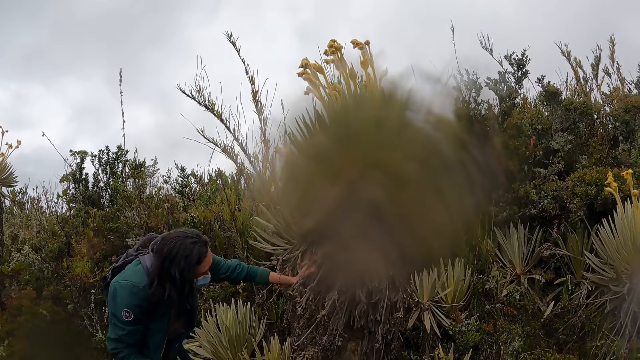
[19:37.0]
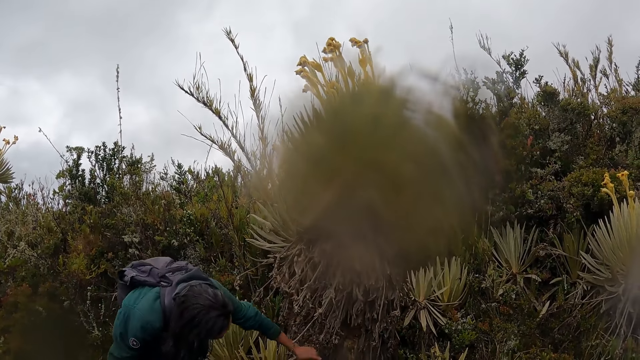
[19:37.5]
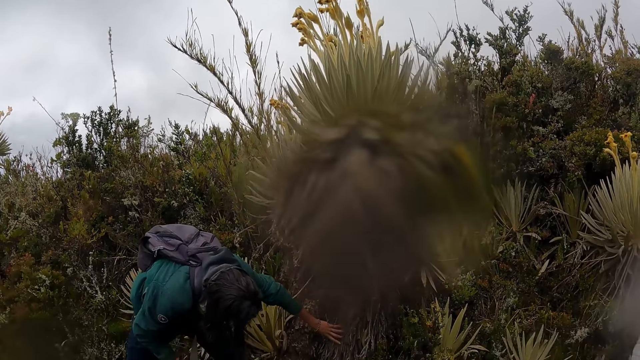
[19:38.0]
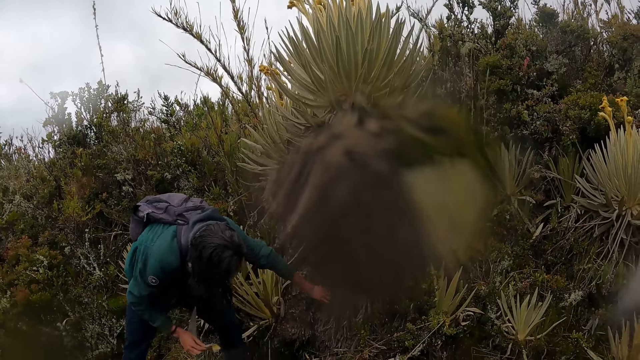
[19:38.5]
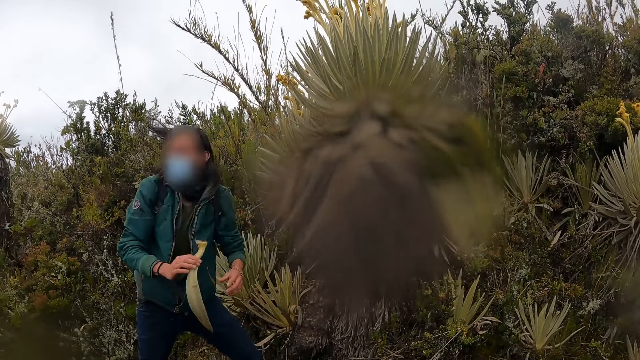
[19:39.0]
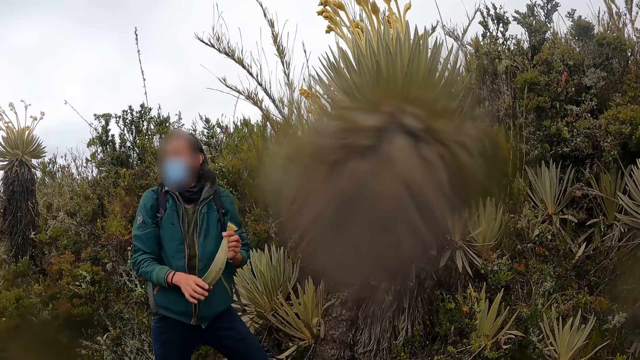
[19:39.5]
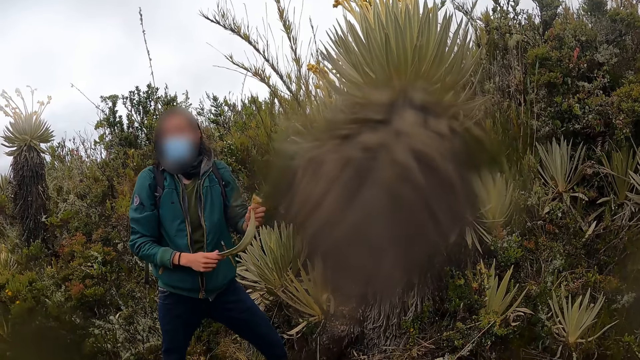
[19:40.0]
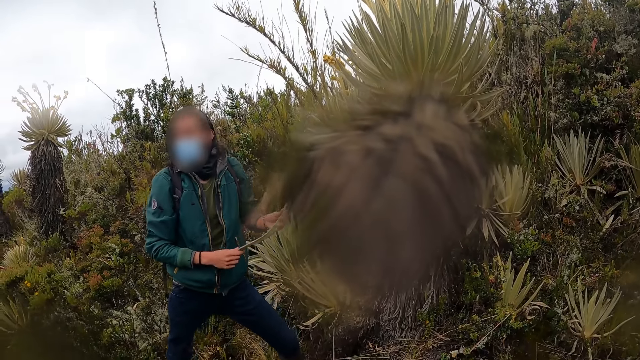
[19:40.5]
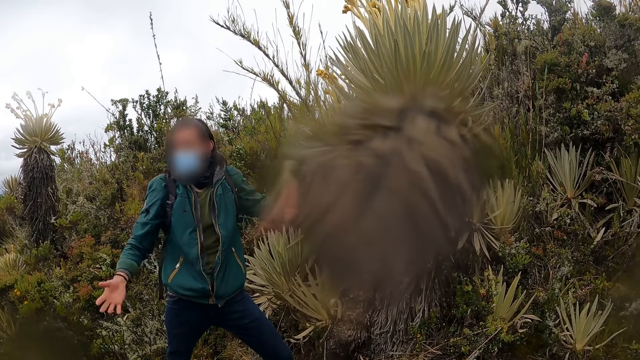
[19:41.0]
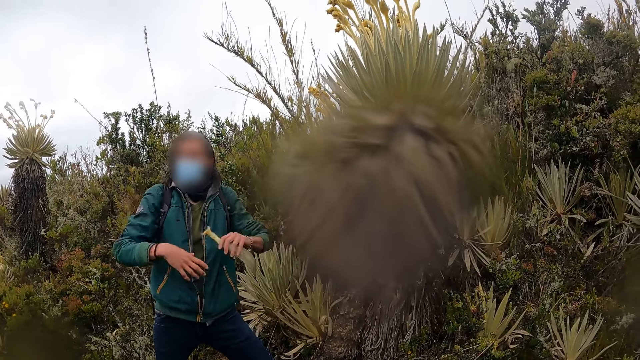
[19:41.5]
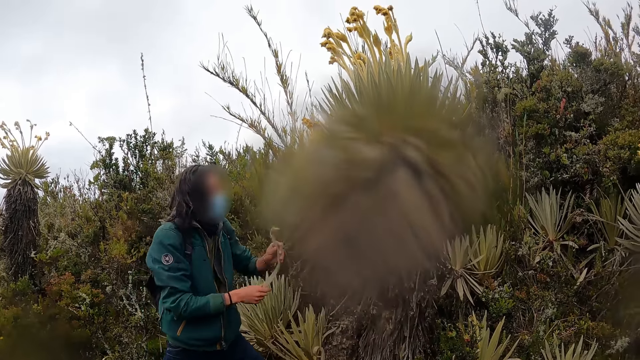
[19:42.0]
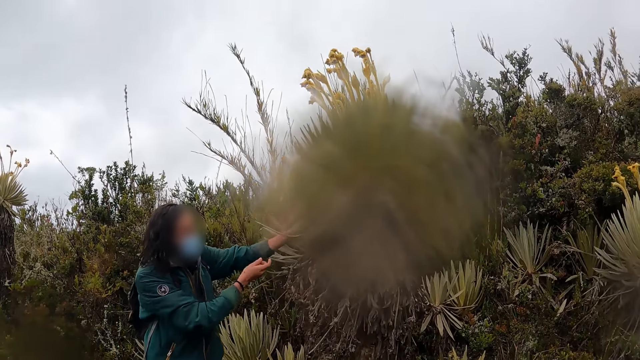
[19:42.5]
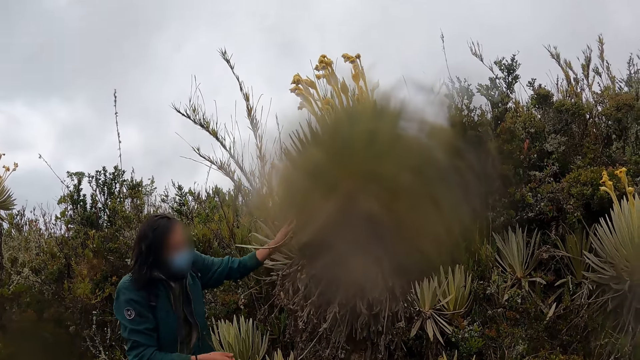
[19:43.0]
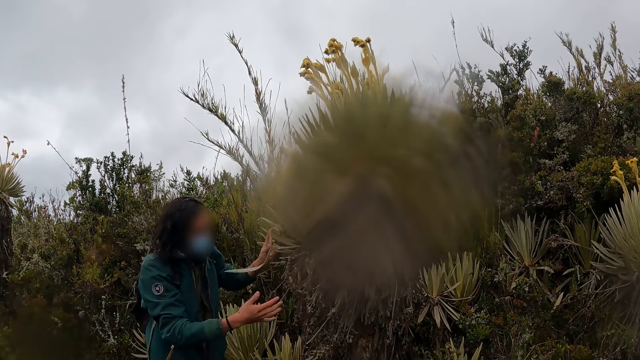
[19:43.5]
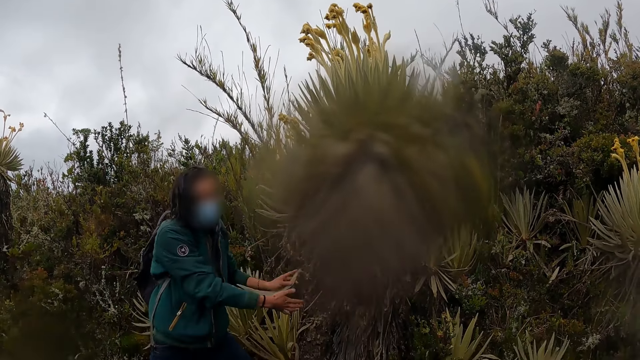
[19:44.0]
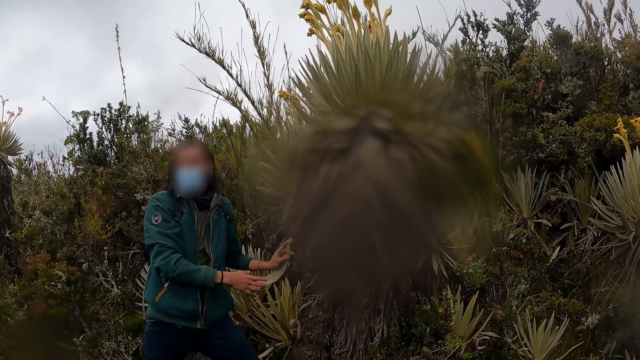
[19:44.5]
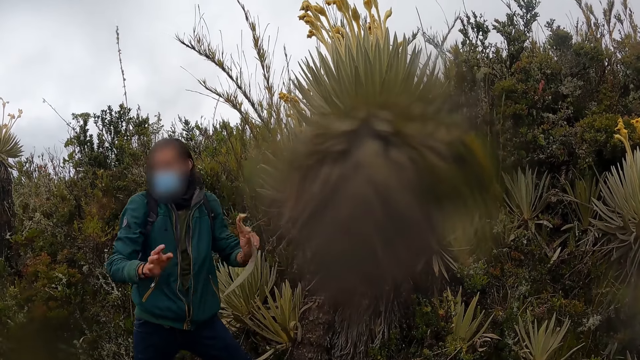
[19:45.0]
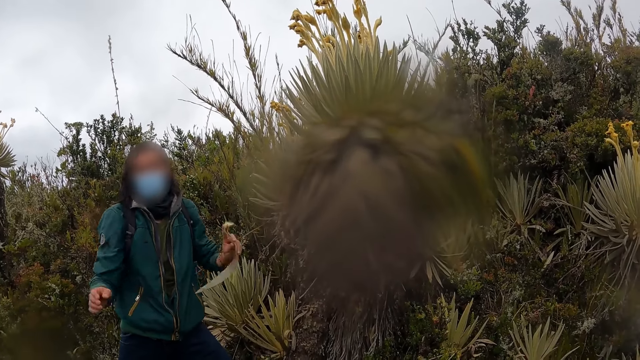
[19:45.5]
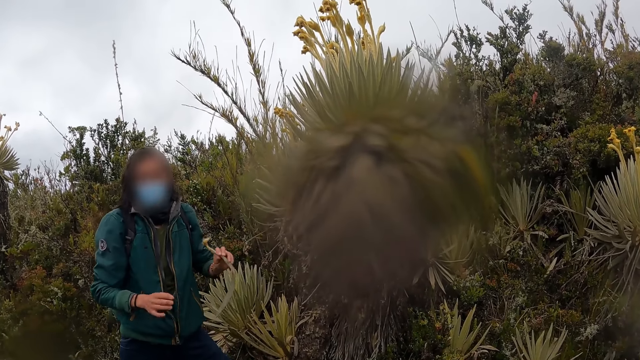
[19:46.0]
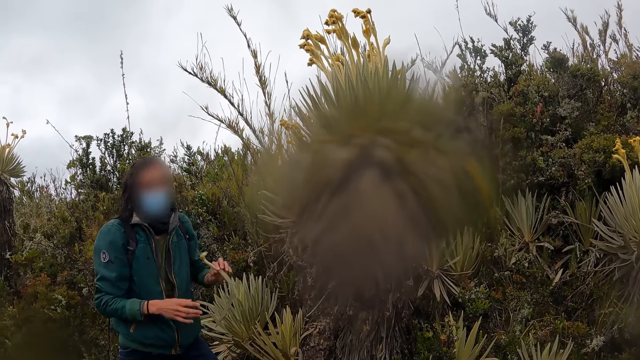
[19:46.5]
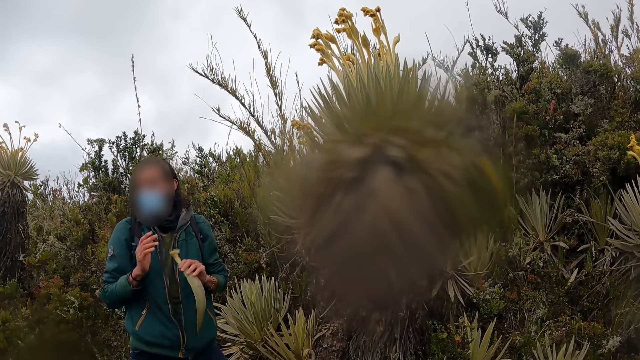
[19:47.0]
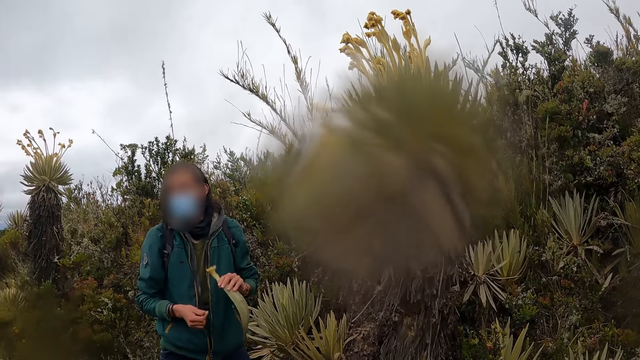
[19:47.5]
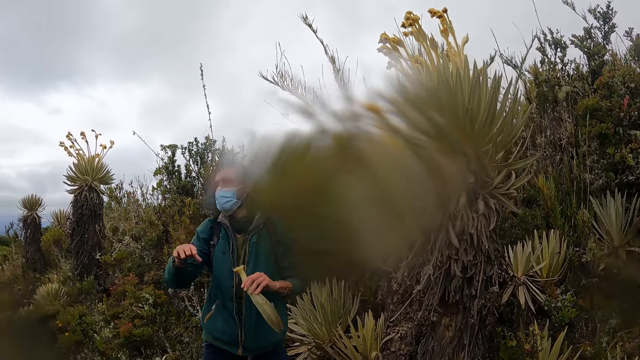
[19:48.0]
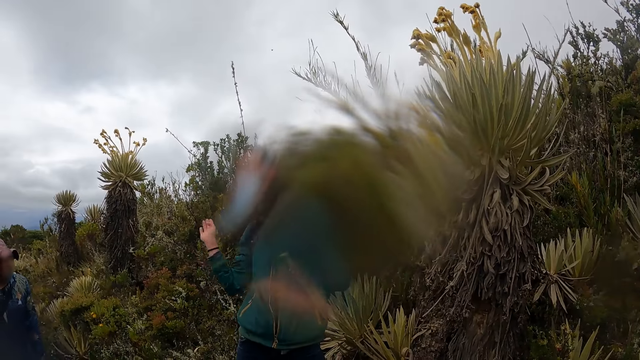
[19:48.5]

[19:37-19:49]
A man speaks.

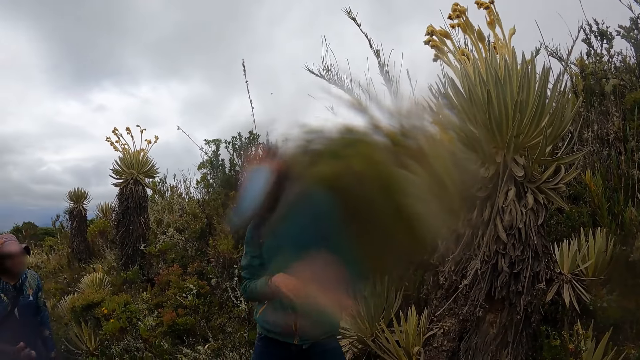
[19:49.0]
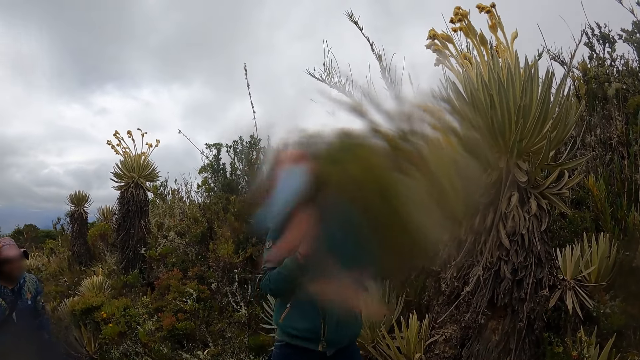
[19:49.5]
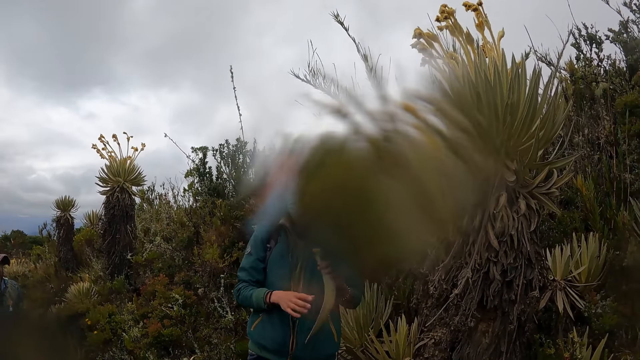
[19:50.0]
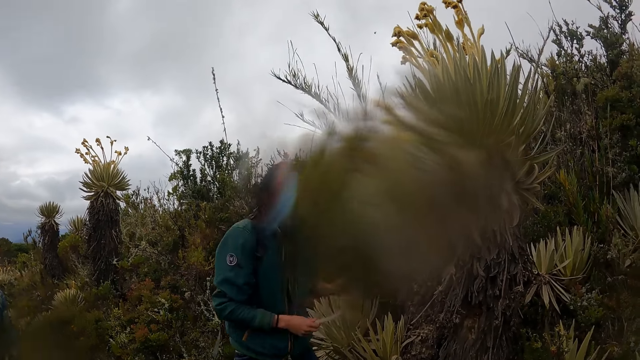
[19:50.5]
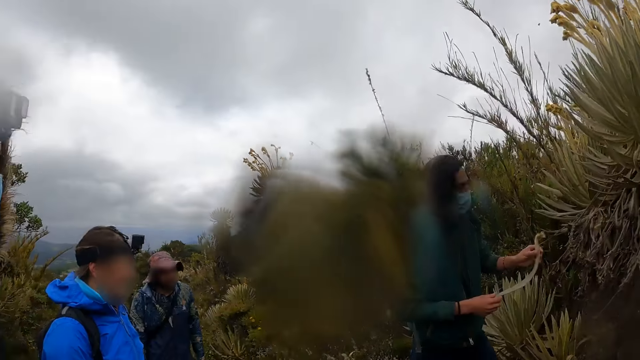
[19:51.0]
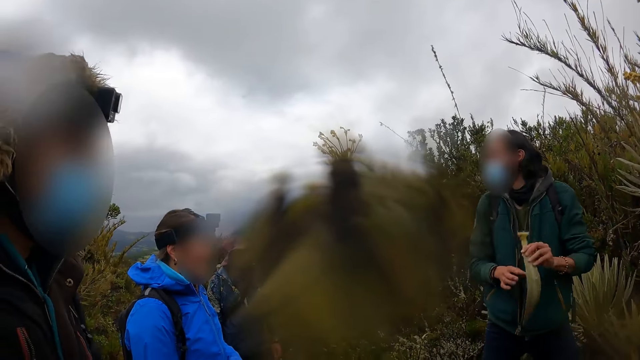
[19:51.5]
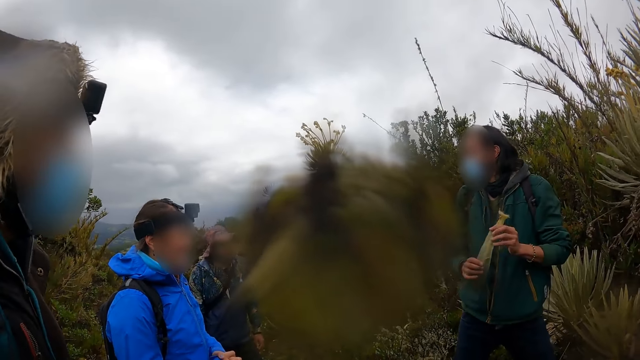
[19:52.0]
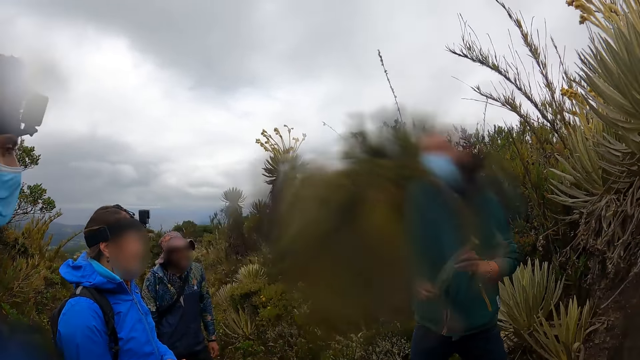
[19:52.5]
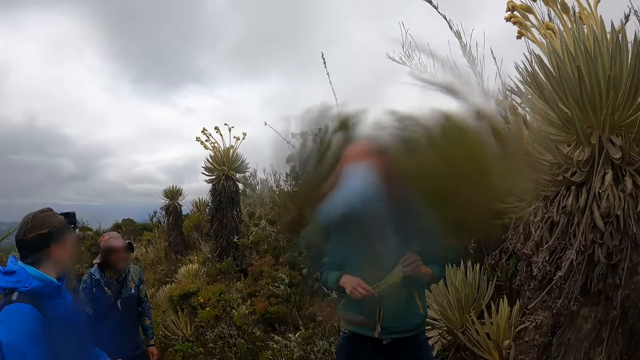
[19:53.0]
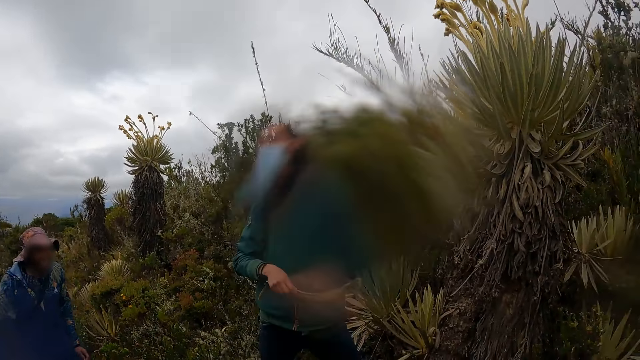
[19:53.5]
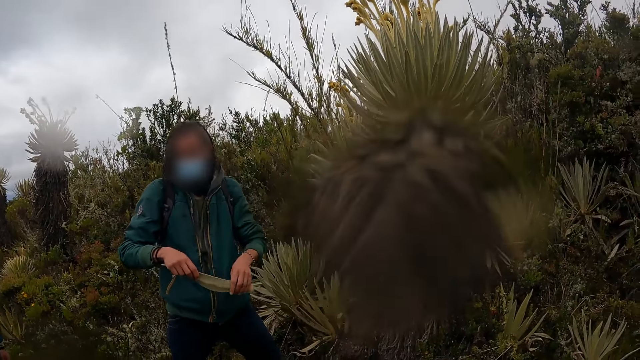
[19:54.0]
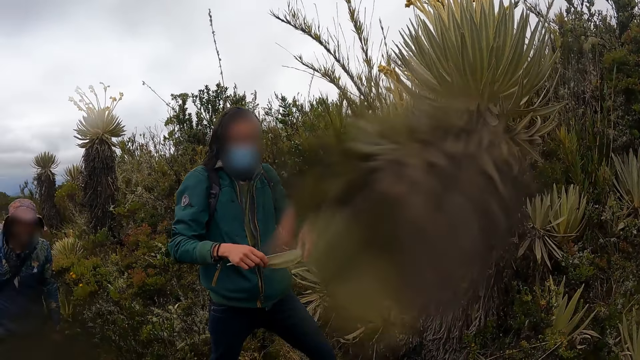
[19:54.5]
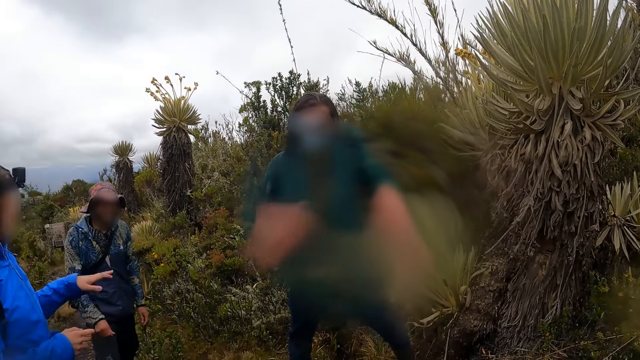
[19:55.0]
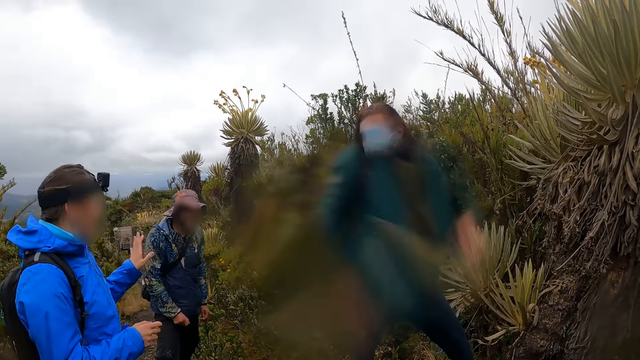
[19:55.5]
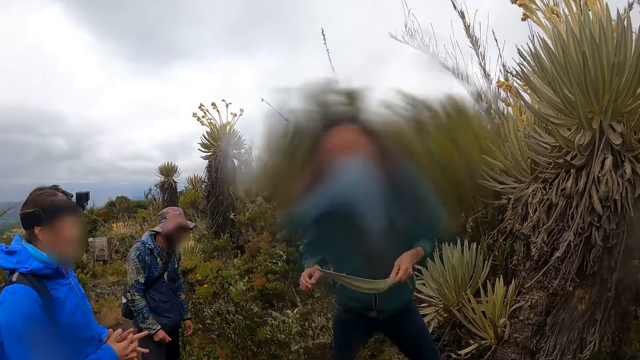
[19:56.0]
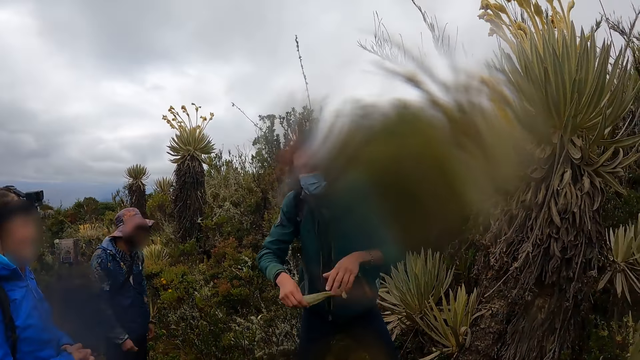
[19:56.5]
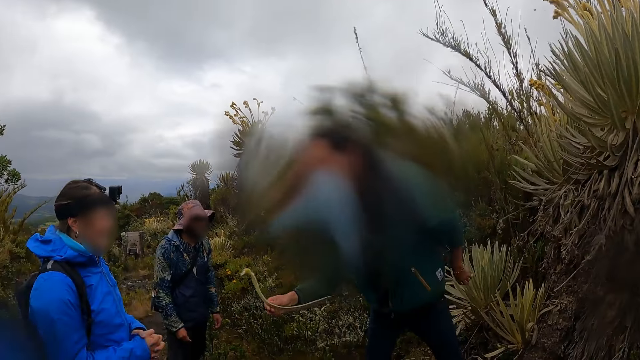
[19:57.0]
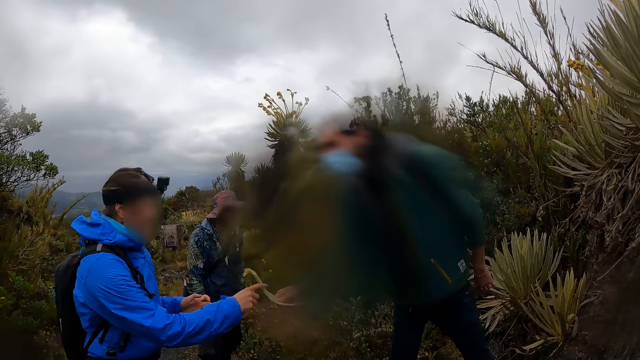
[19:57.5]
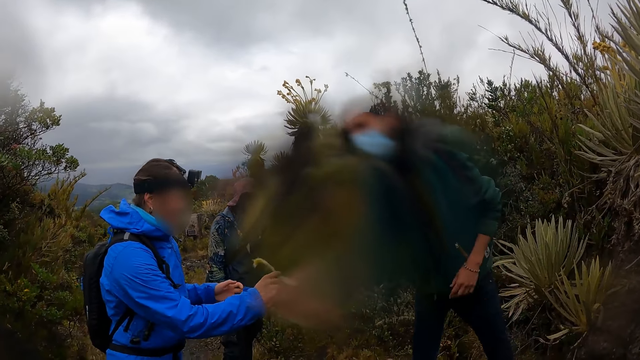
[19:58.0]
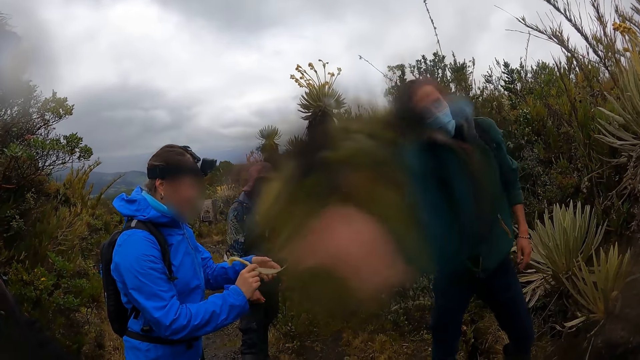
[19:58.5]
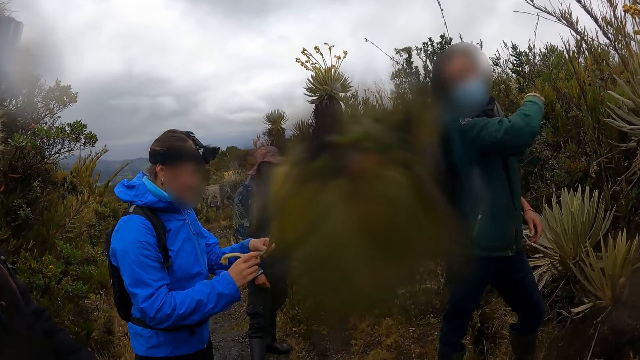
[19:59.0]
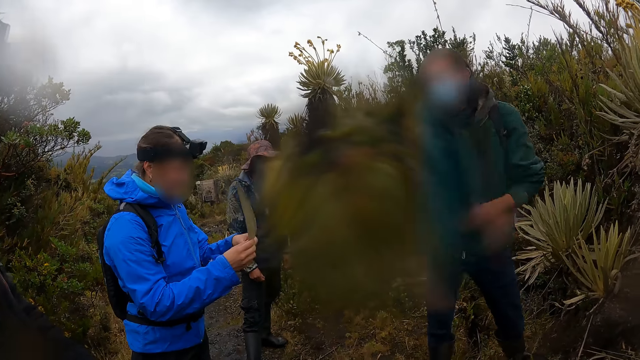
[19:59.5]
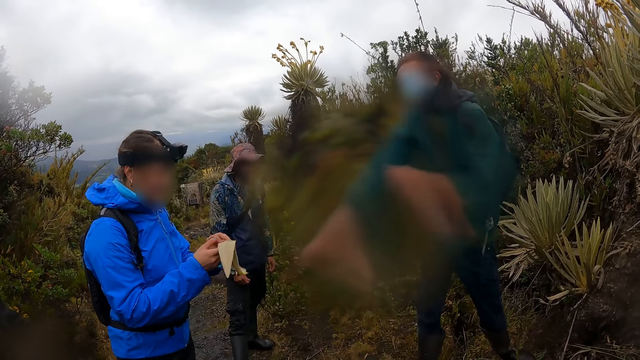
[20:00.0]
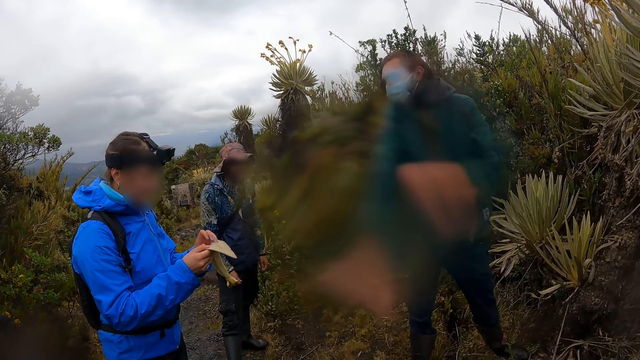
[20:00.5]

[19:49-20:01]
A man takes the flower from another man with his right hand. The first man examines the flower with both hands.
